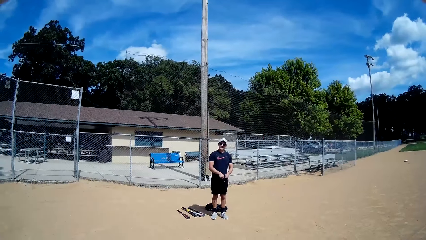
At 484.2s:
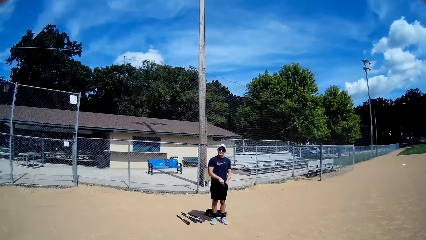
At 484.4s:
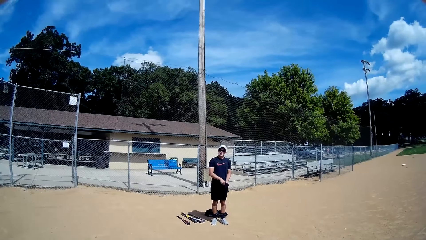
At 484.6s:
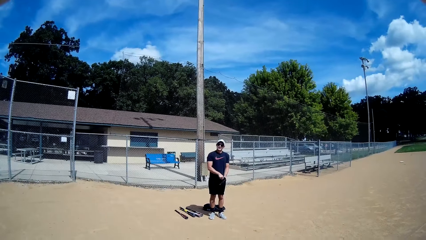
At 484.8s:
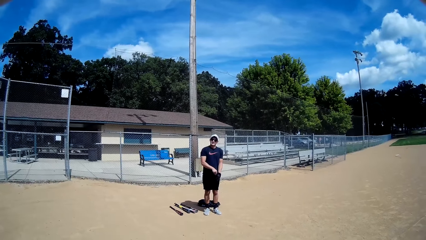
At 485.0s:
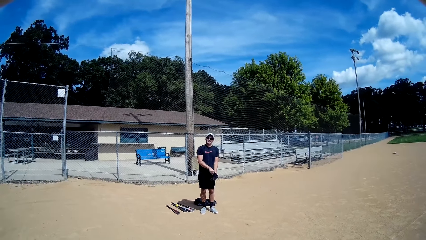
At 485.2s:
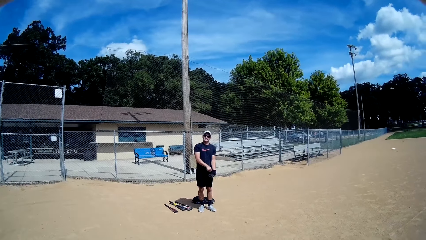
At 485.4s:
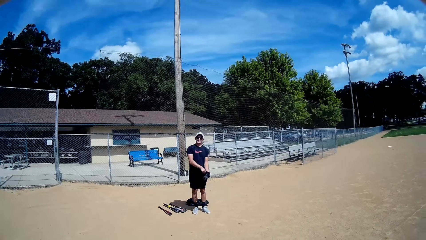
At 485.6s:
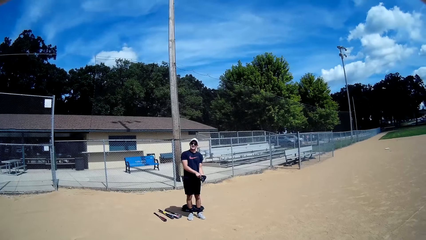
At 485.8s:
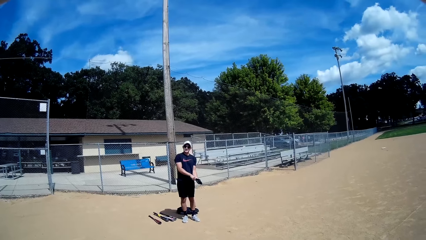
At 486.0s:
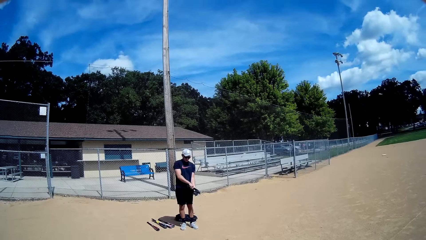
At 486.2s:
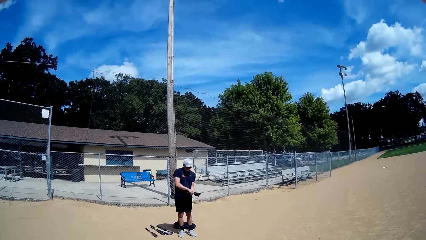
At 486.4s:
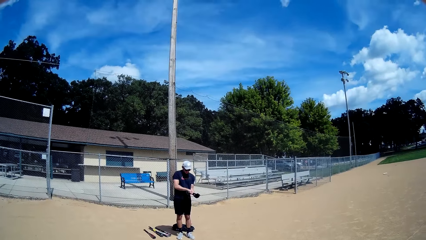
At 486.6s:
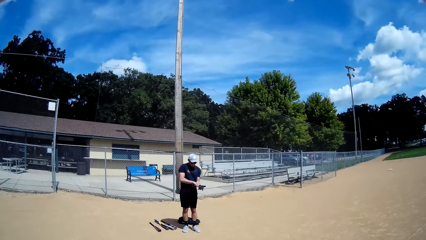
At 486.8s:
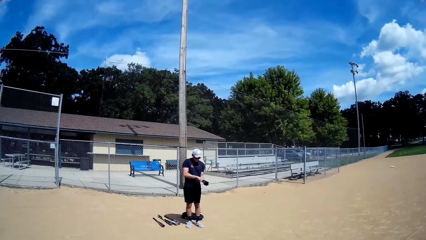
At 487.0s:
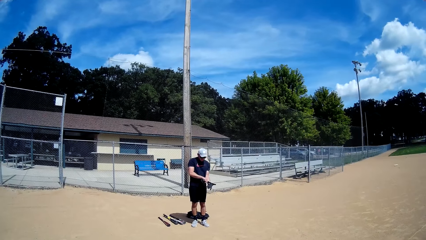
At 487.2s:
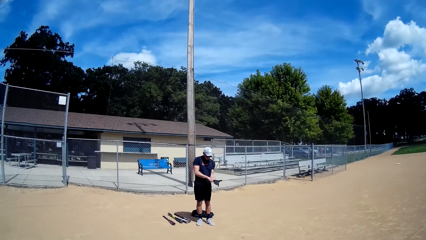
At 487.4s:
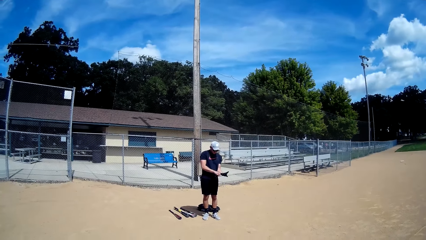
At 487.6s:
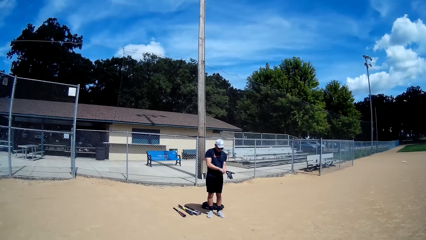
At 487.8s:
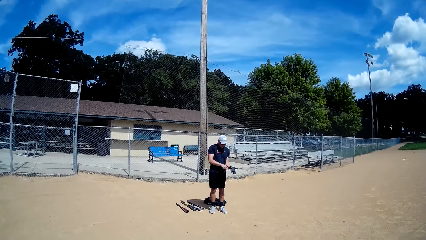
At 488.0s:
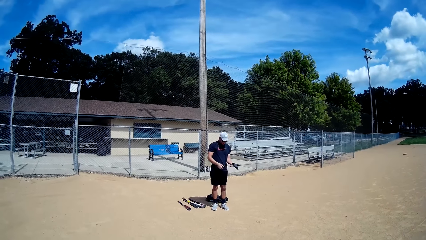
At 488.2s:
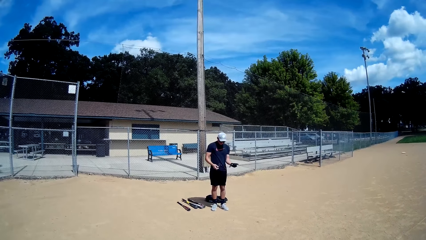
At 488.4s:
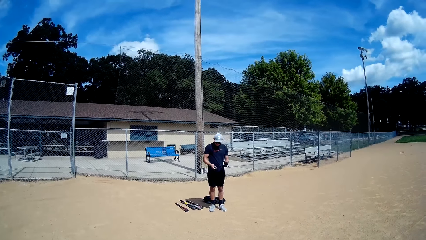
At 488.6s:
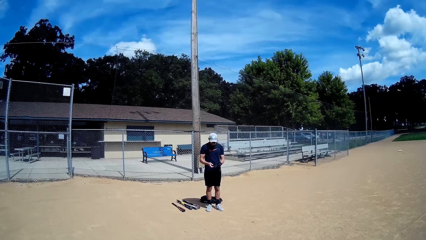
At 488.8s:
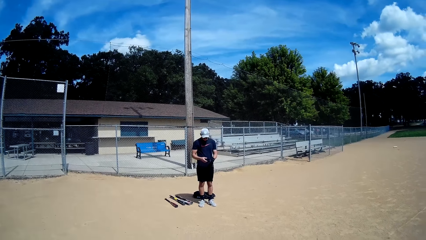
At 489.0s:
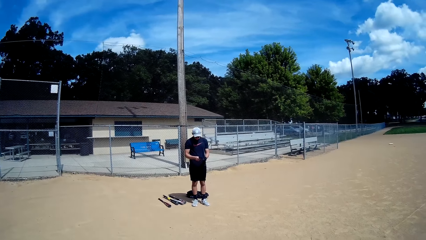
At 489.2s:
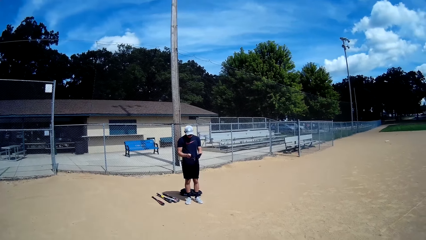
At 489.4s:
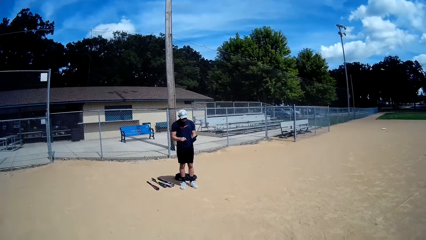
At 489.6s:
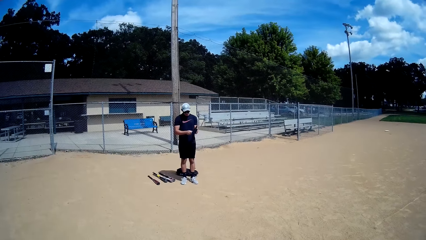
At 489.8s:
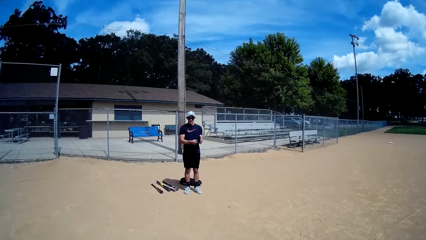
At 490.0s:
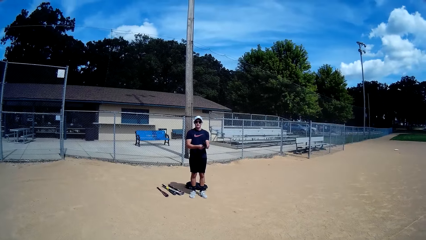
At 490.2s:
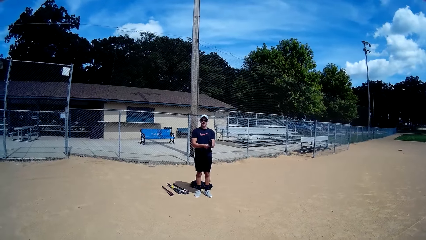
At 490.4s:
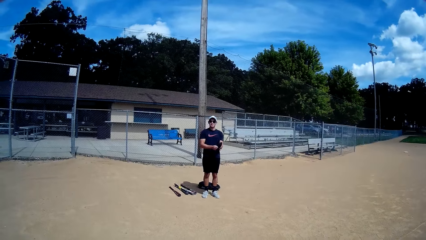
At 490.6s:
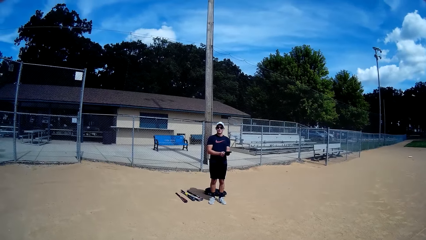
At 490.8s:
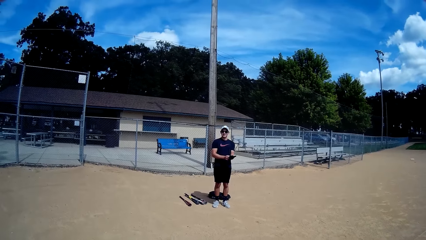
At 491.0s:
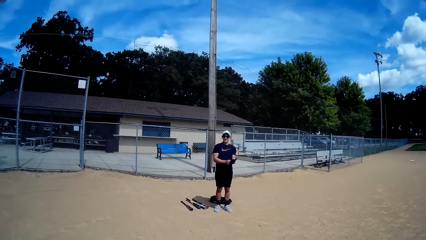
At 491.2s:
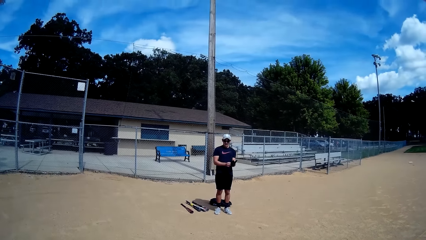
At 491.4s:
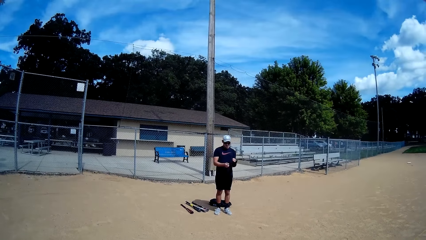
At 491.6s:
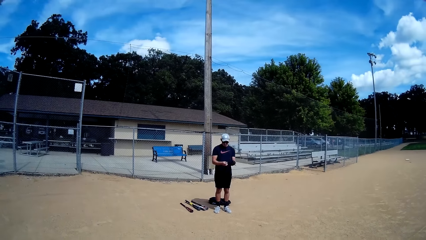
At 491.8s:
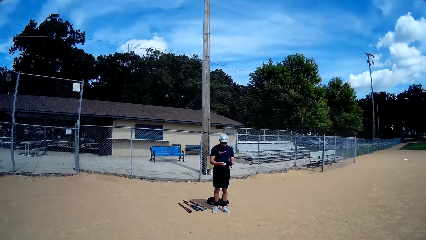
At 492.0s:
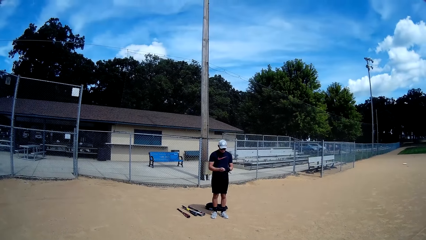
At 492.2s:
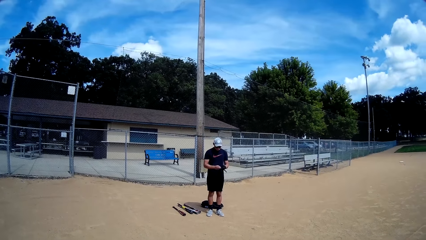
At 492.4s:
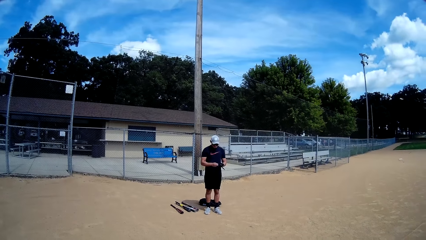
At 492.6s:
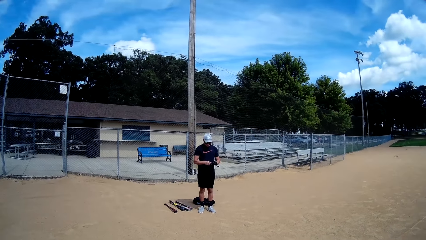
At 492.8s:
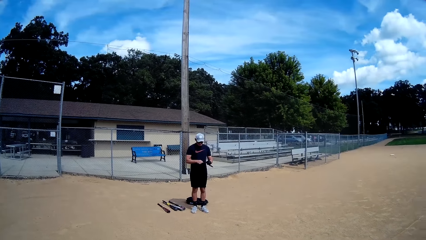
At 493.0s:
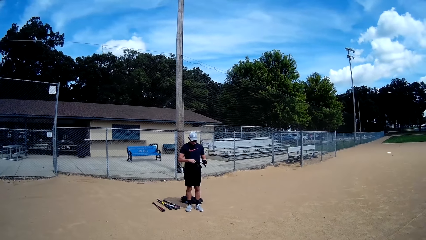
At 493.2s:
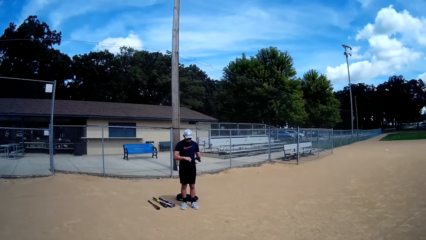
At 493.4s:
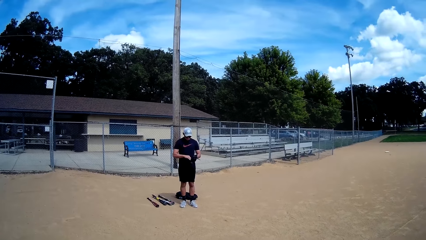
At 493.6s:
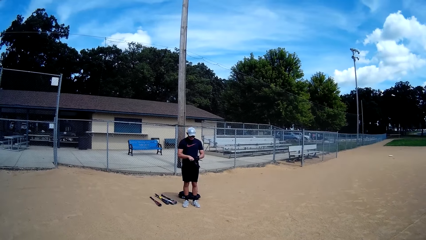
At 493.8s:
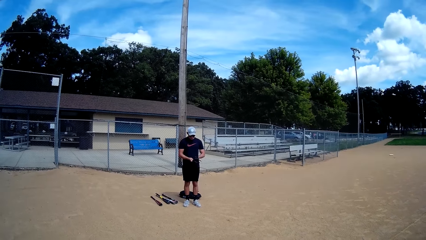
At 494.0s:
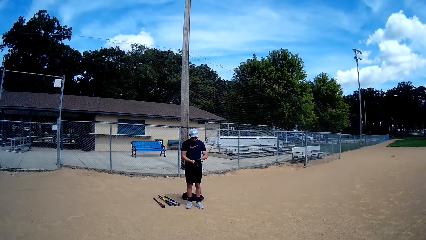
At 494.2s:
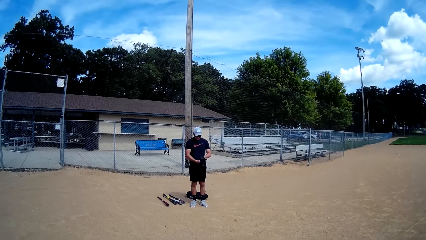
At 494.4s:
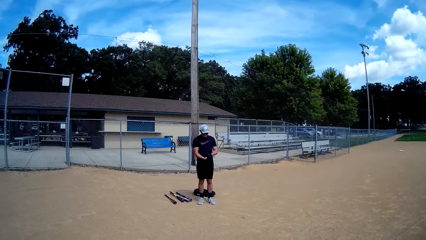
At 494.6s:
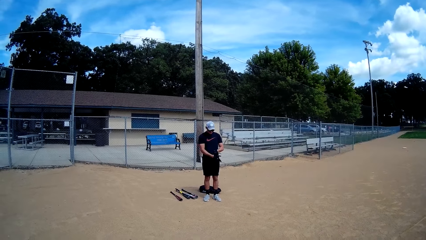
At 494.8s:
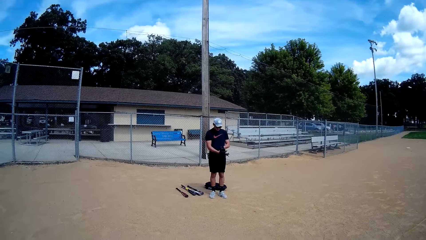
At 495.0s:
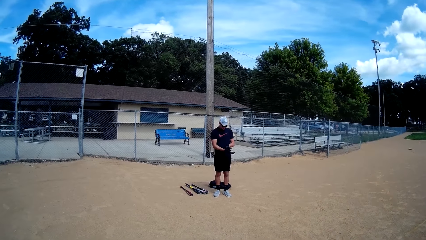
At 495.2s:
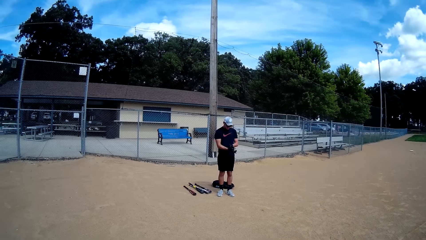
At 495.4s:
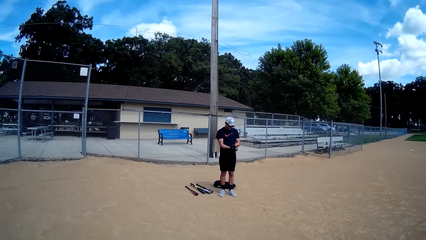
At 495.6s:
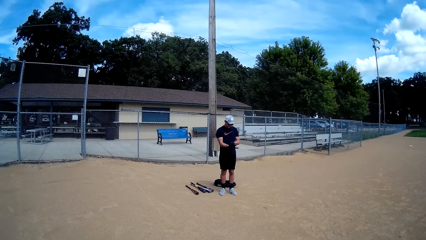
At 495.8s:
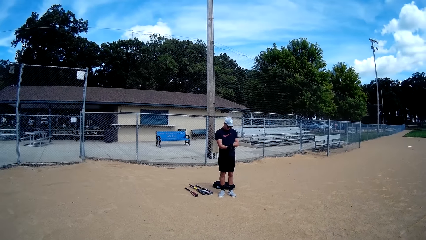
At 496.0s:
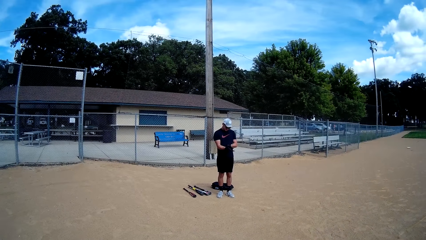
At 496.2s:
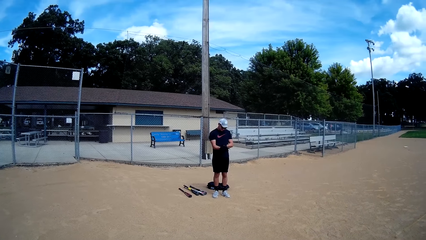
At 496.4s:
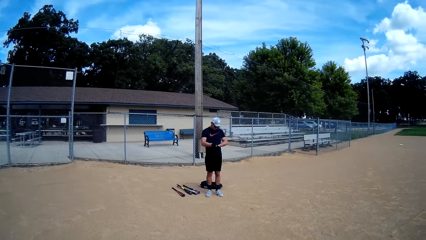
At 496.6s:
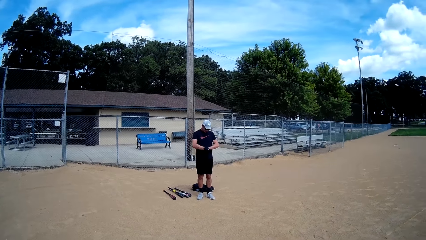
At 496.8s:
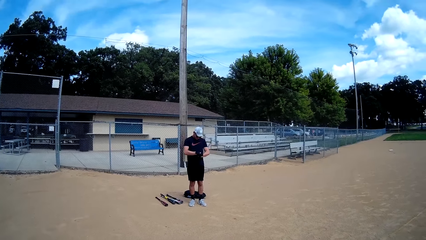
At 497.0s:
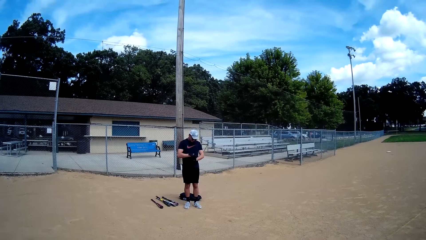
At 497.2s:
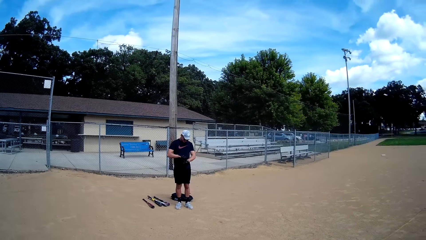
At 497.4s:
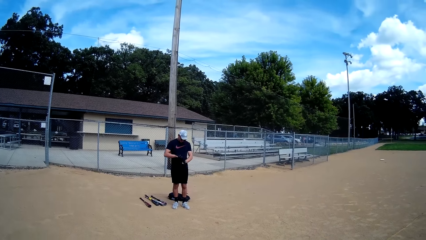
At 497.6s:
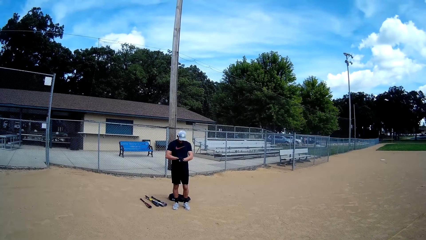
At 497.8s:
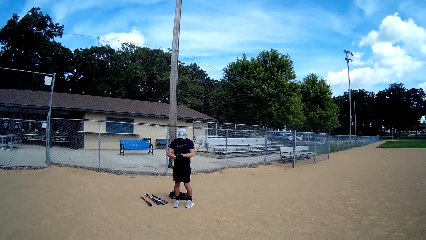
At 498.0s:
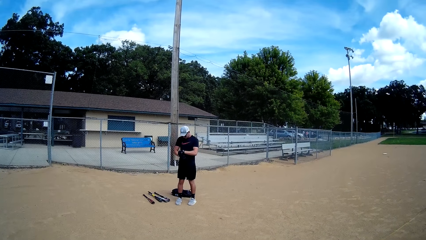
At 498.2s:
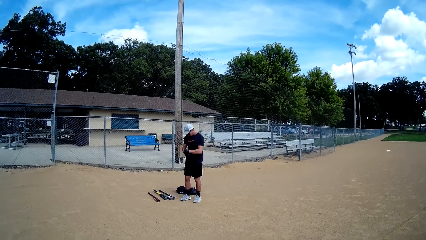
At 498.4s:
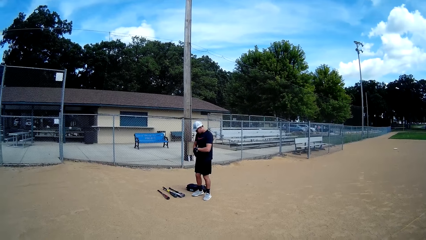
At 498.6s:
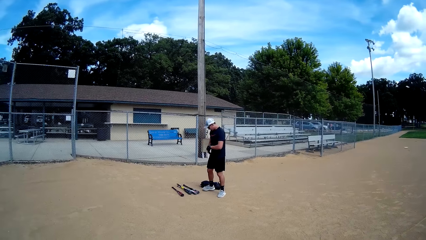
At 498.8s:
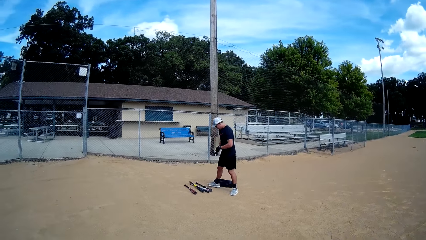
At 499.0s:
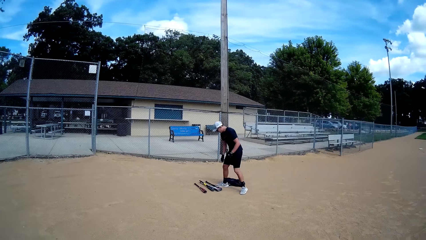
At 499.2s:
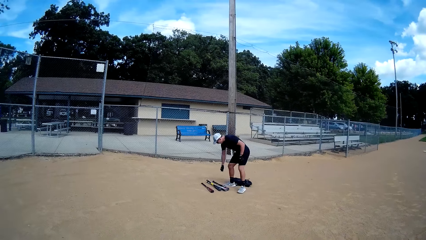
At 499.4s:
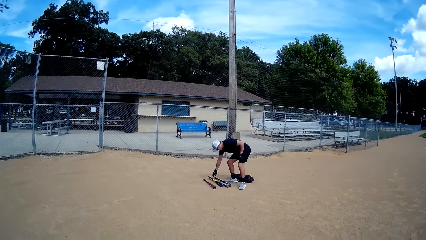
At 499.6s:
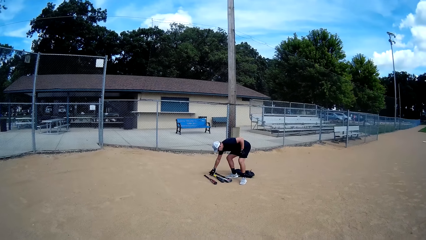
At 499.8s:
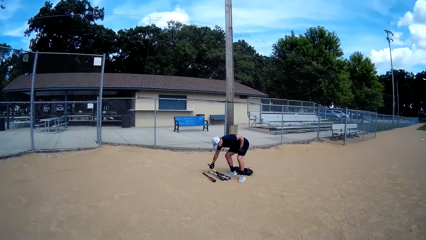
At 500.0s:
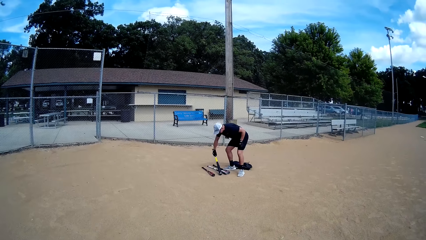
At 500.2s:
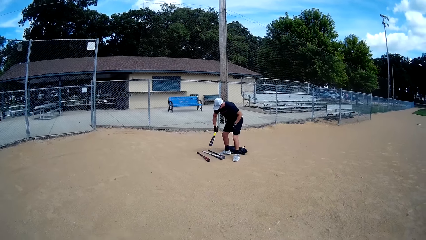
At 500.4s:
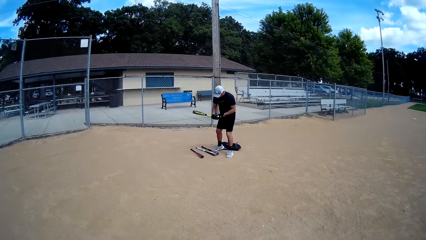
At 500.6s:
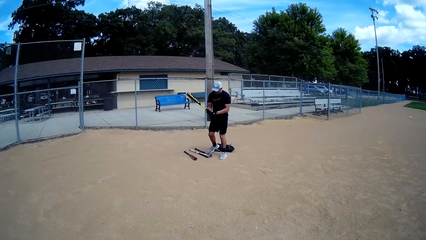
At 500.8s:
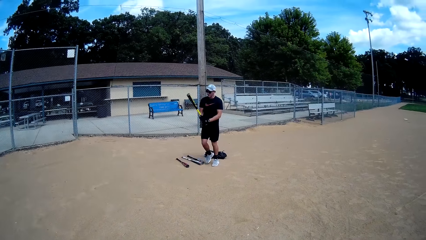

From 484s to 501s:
The camera wearer interacts with a man. The man wears the gloves on his two hands. He straightens the glove, wears the glove, and turns around. He picks up a baseball bat or stick from the ground. He holds the stick.
